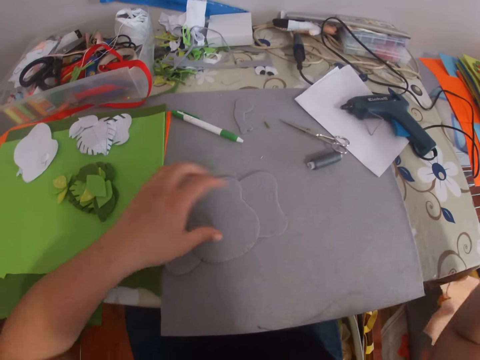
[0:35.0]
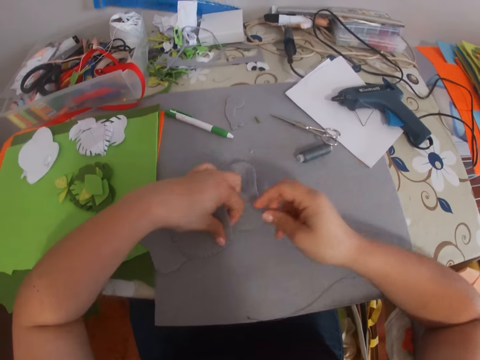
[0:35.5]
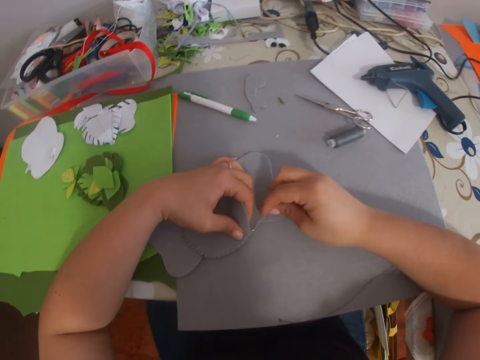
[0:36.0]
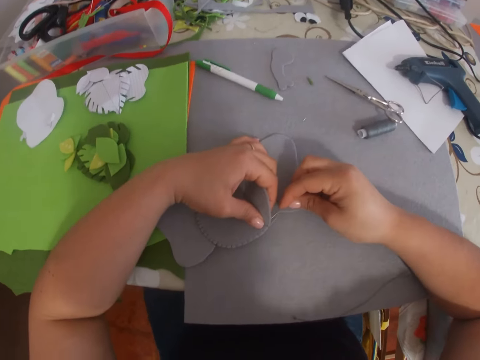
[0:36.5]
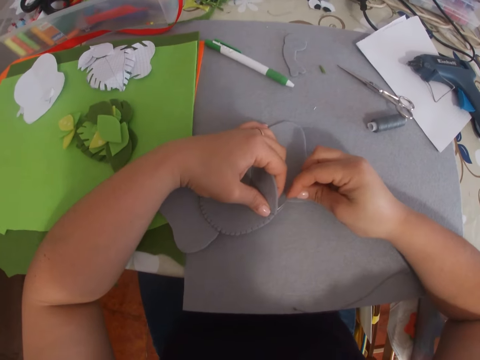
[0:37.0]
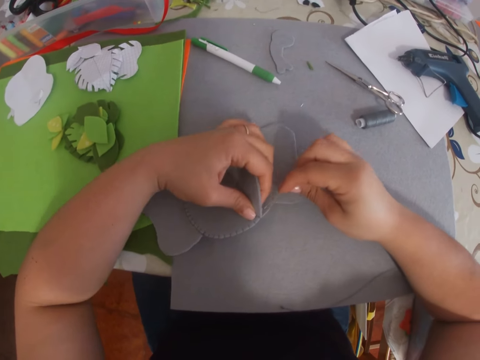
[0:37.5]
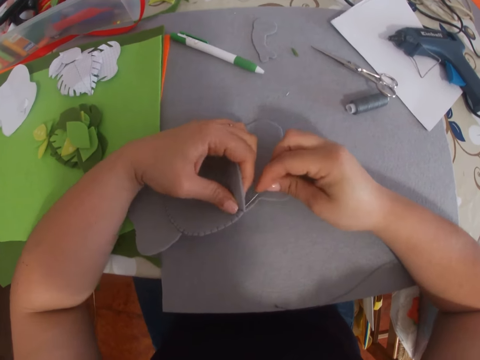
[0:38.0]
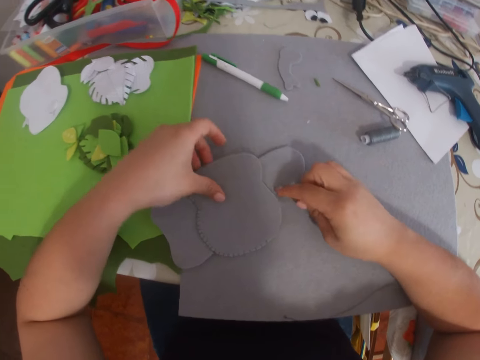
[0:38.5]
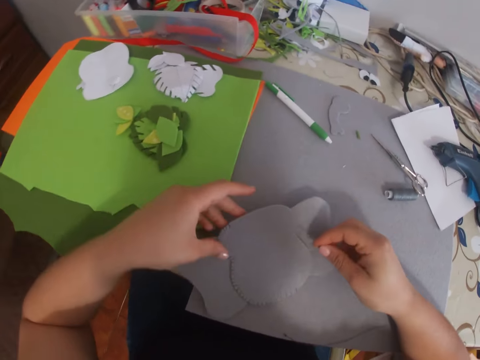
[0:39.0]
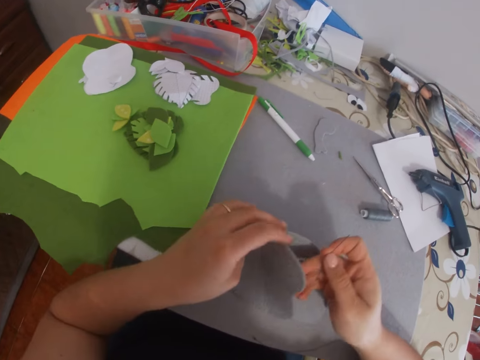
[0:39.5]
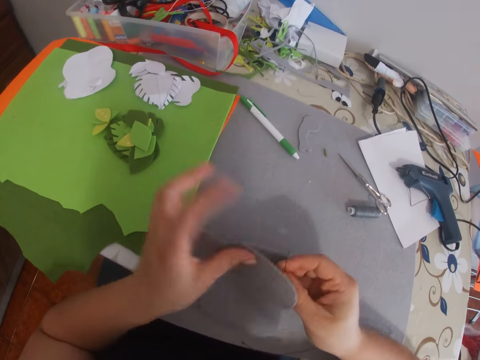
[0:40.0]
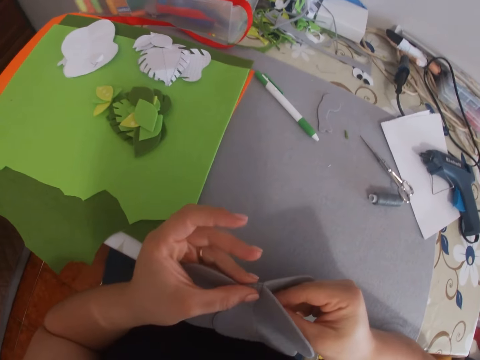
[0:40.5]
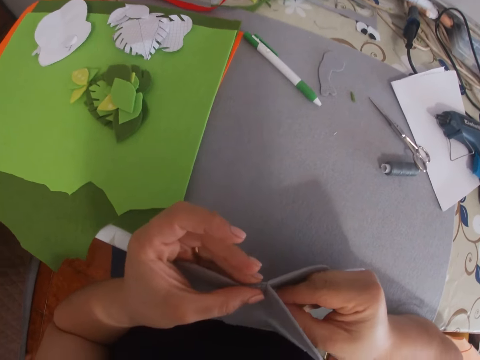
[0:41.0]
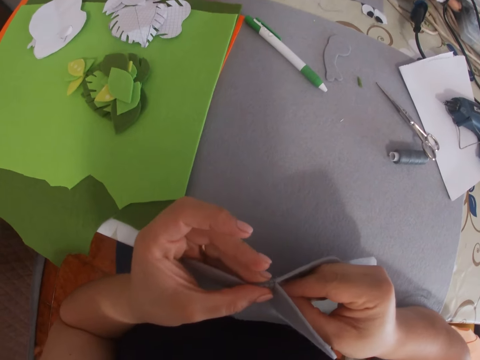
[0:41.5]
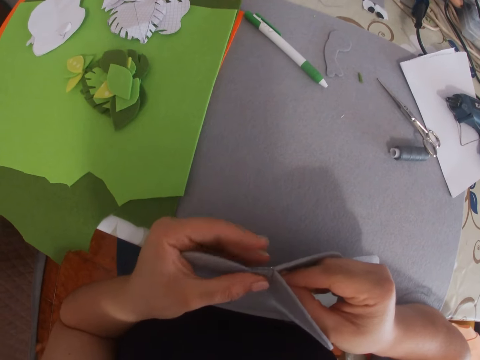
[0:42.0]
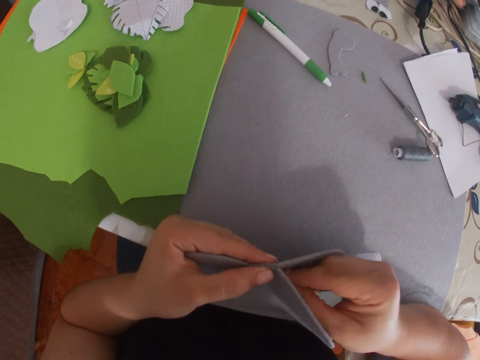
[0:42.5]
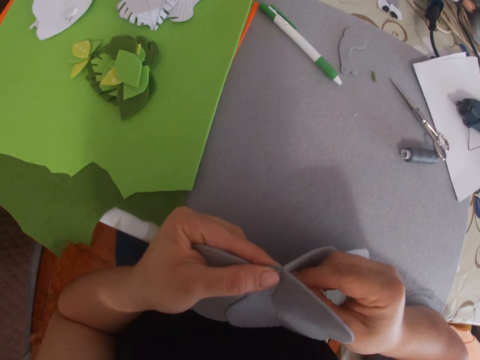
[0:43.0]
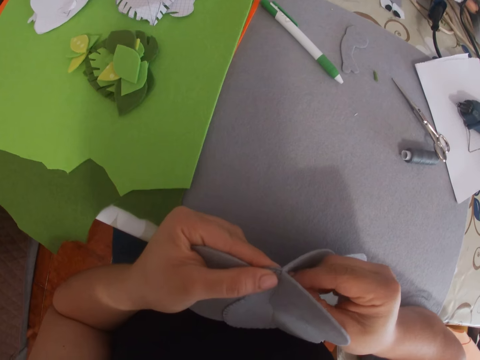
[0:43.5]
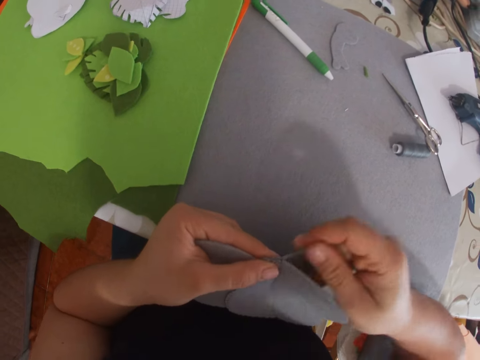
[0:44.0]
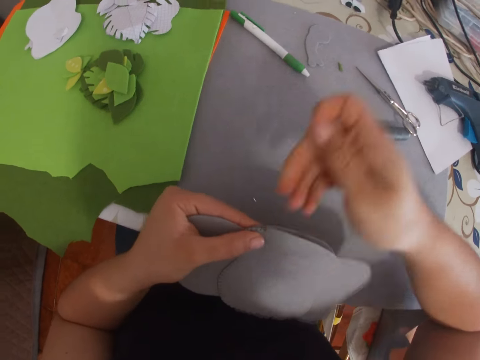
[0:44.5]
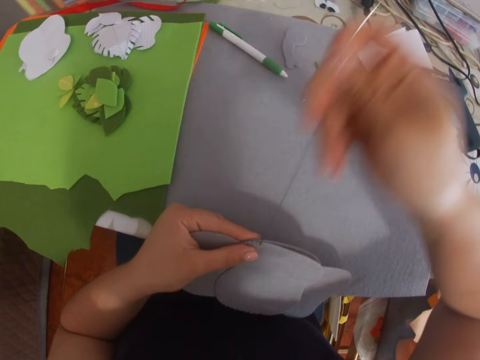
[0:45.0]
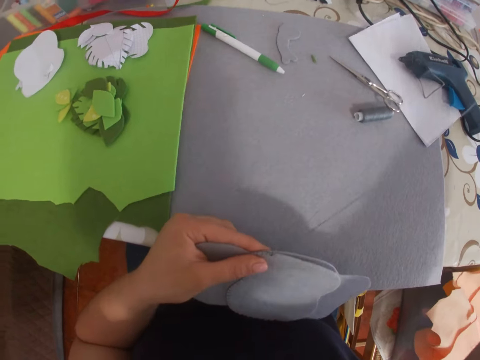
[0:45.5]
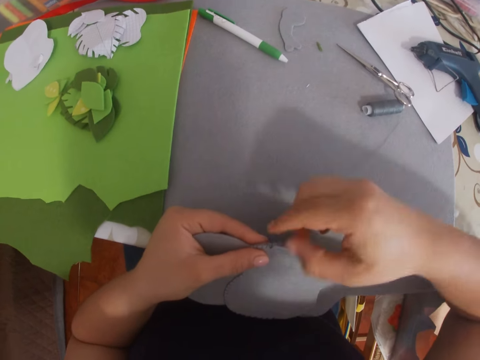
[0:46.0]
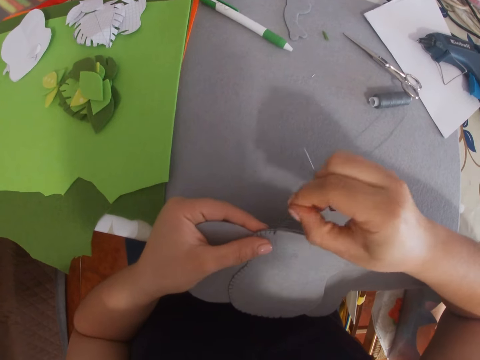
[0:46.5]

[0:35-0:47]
The camera wearer sews the craft with the needle and thread. They adjust the craft. They stitch the craft.

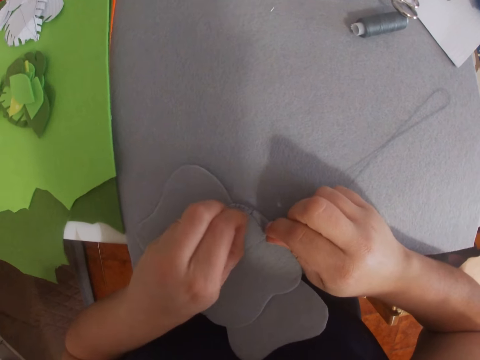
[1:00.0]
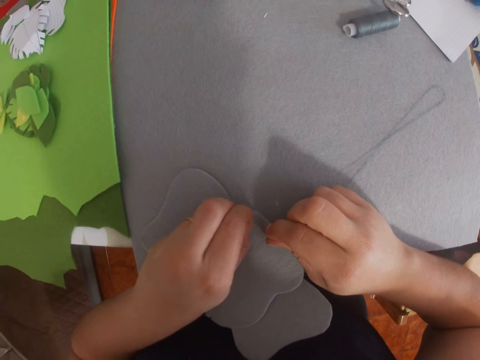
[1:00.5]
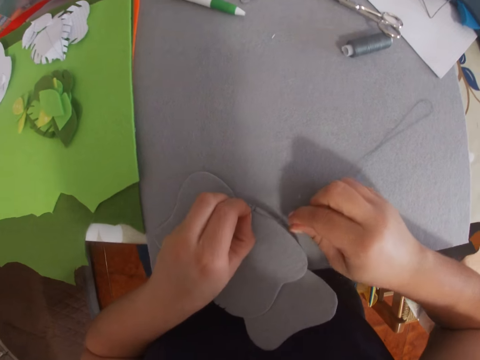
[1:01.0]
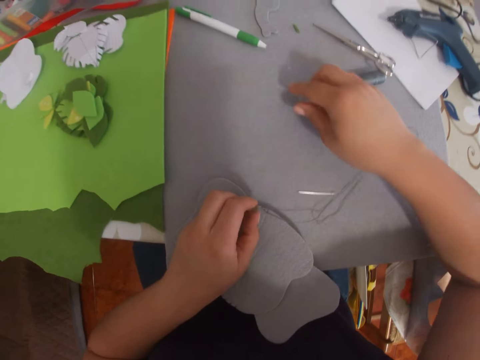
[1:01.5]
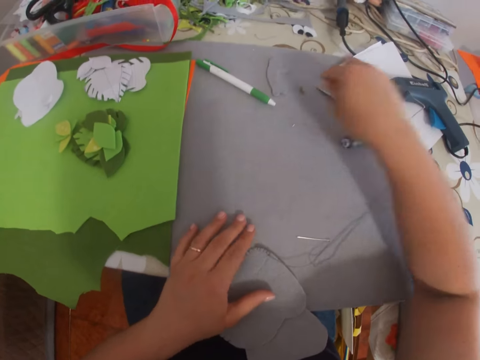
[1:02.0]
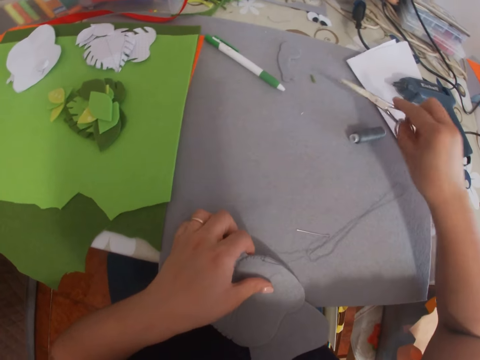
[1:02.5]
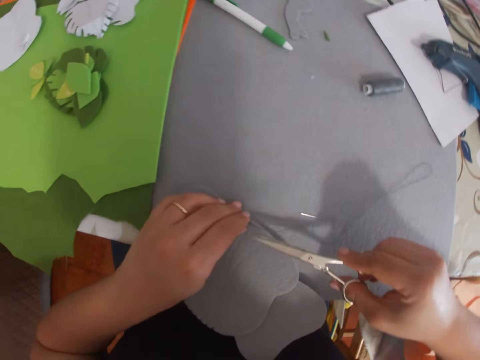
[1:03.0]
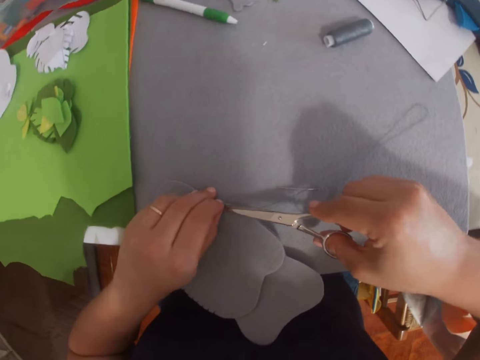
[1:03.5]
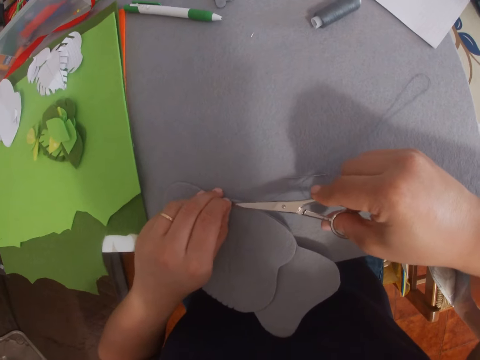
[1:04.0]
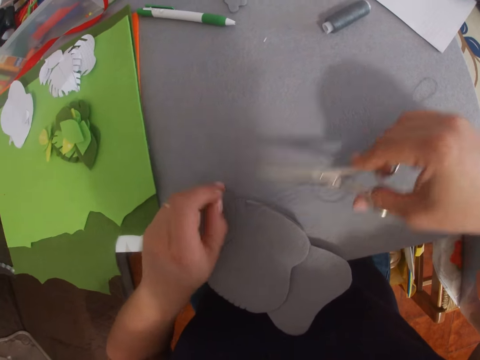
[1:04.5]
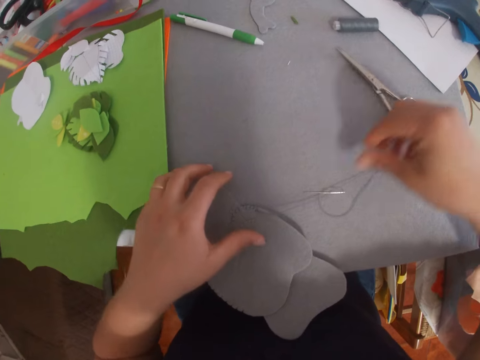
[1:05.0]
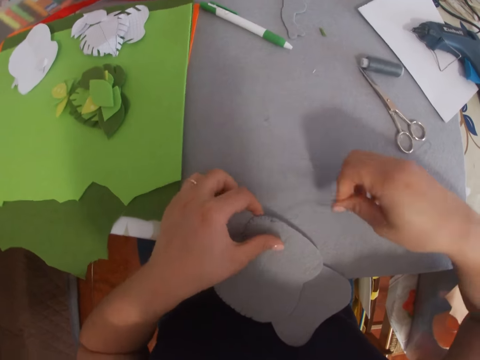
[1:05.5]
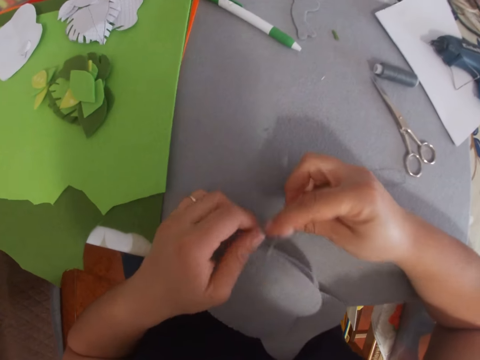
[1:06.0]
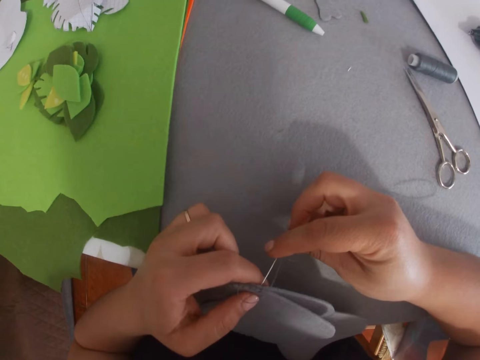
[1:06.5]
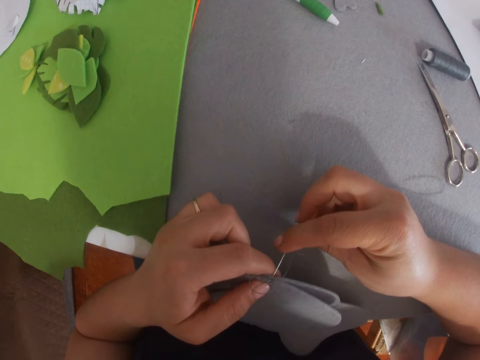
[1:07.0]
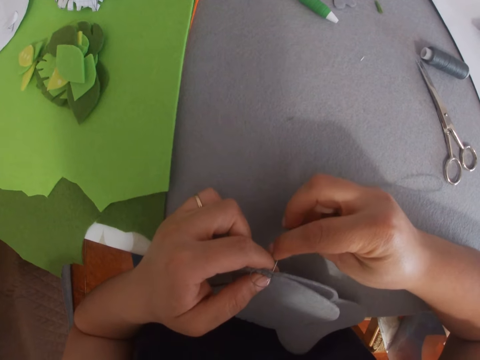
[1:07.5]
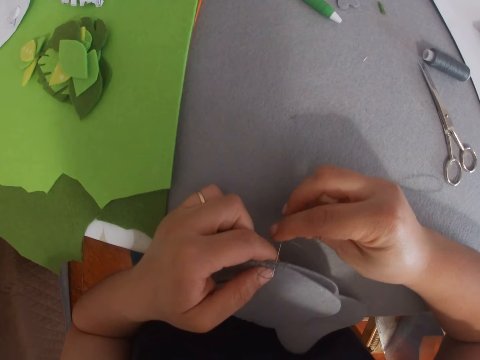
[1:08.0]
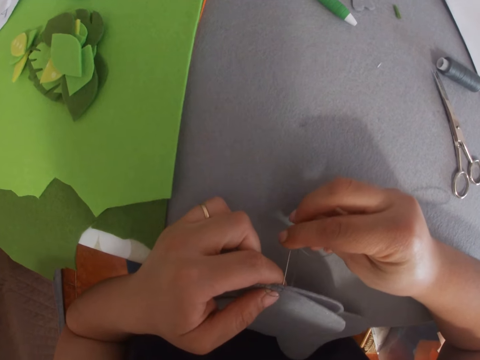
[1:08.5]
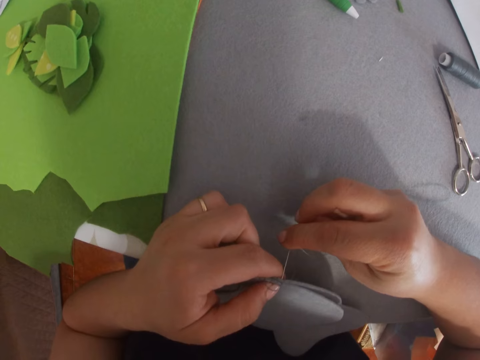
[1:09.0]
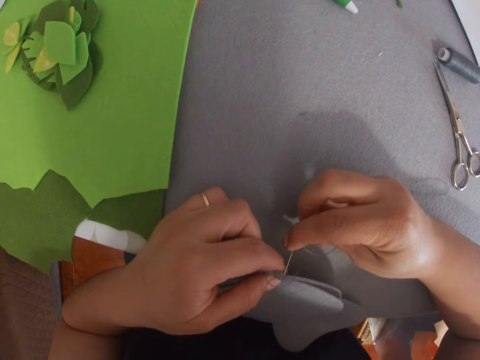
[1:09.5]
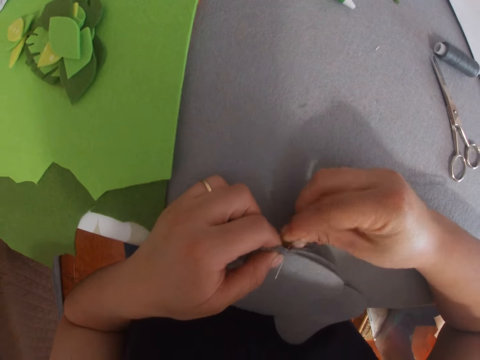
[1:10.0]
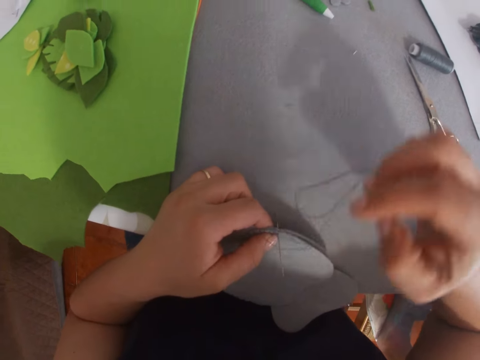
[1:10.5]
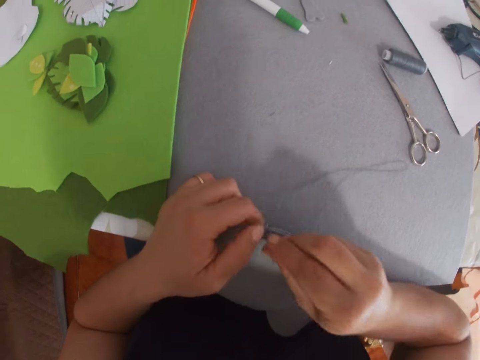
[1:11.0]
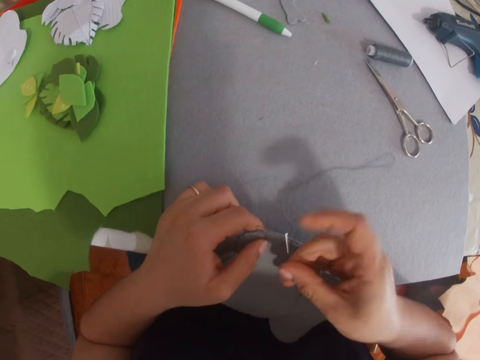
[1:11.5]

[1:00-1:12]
The camera wearer picks up the scissors on the table. They cut the thread on the craft with the scissors. They drop the scissors on the table. They pick up the needle. They sew the craft with the needle and thread.

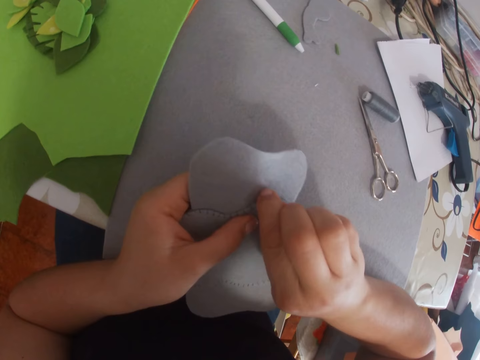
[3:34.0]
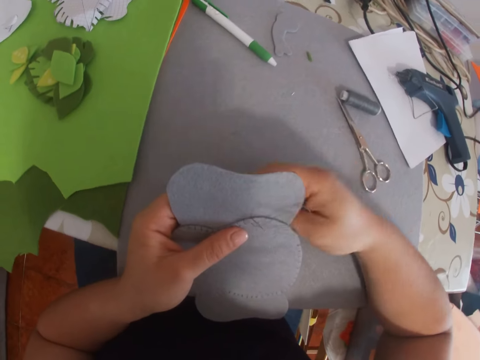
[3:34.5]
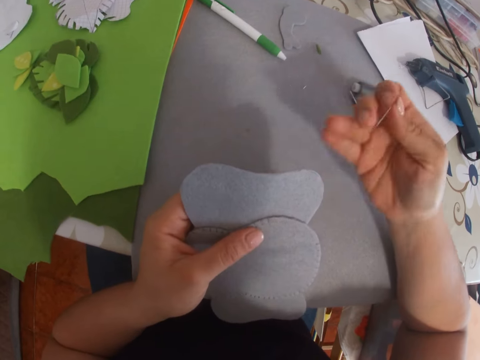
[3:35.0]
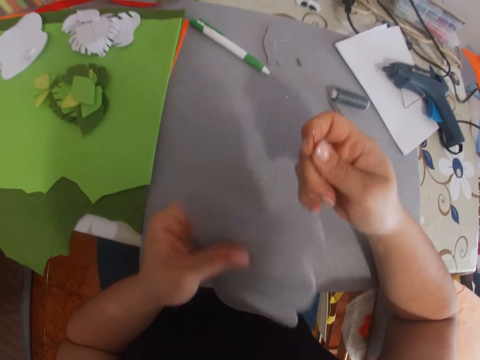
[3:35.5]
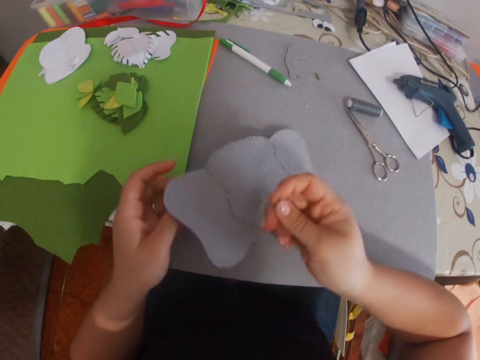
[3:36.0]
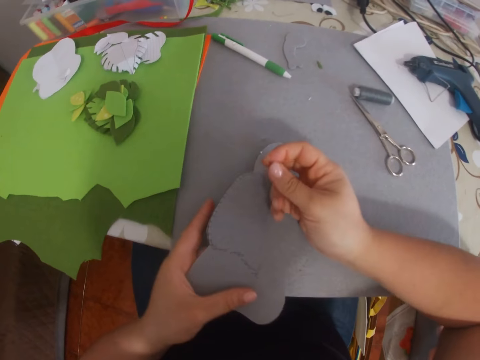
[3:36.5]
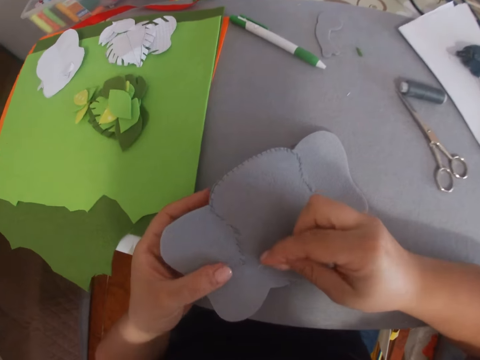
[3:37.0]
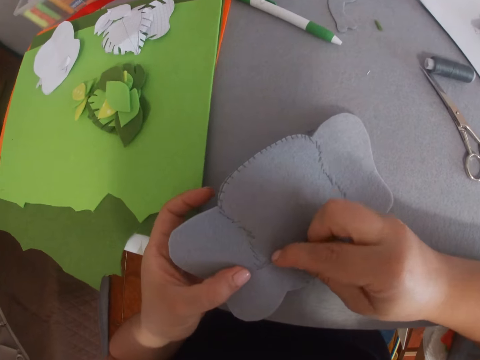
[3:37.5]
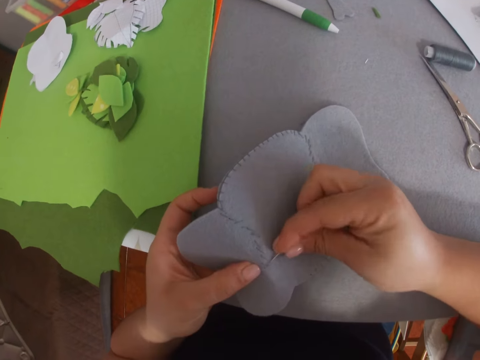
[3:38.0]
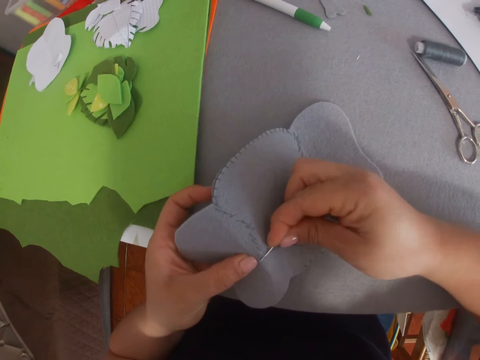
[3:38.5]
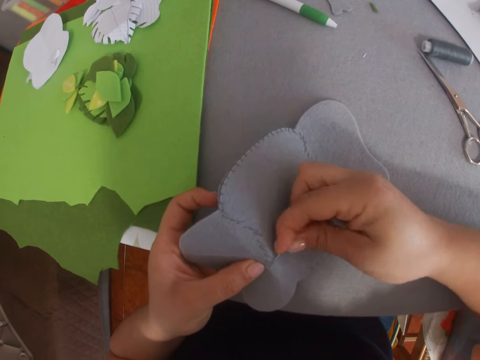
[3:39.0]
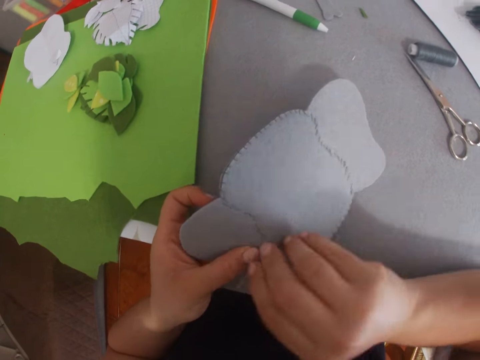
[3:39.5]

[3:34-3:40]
The camera wearer turns over the craft. They sew the craft with the needle and thread.
